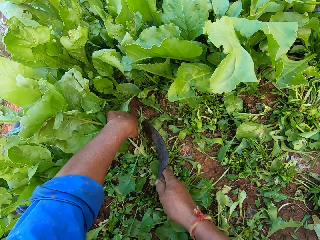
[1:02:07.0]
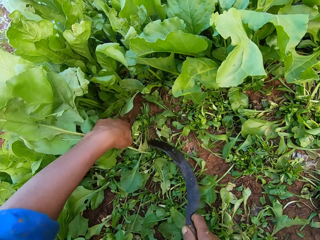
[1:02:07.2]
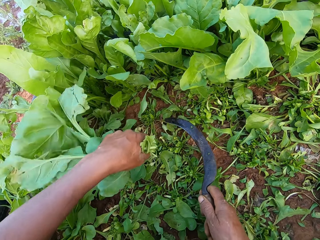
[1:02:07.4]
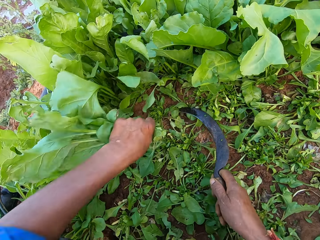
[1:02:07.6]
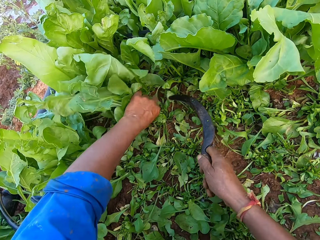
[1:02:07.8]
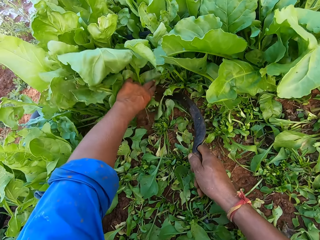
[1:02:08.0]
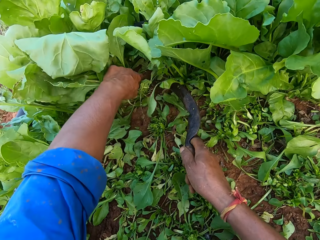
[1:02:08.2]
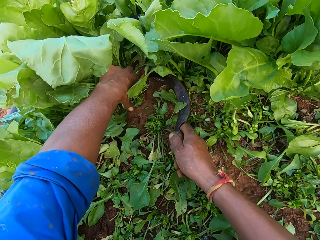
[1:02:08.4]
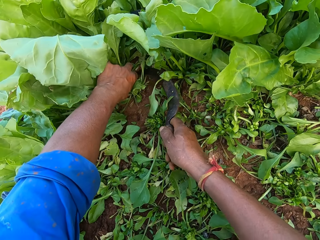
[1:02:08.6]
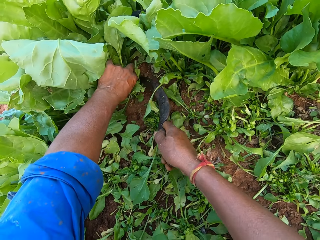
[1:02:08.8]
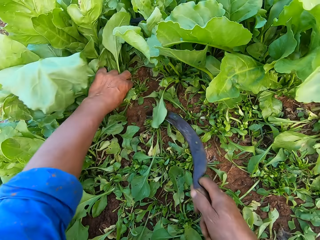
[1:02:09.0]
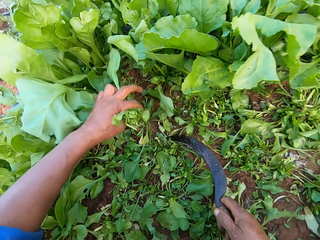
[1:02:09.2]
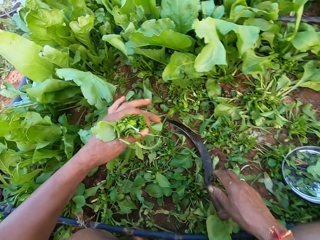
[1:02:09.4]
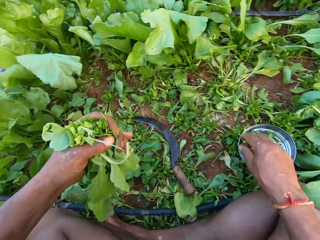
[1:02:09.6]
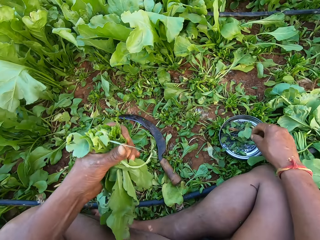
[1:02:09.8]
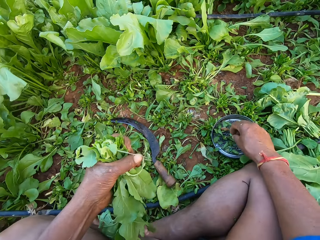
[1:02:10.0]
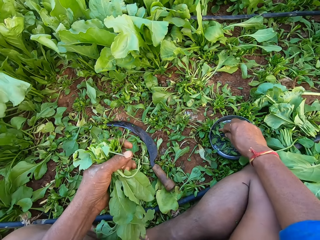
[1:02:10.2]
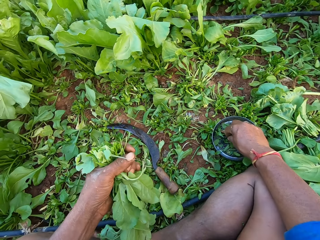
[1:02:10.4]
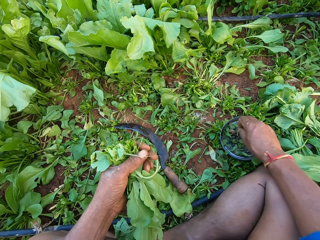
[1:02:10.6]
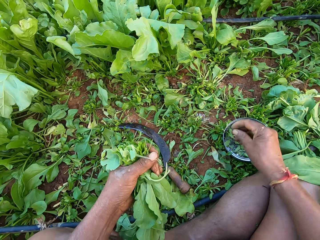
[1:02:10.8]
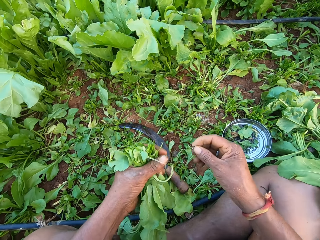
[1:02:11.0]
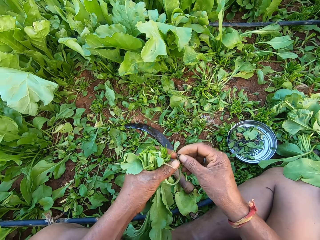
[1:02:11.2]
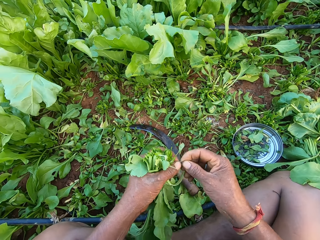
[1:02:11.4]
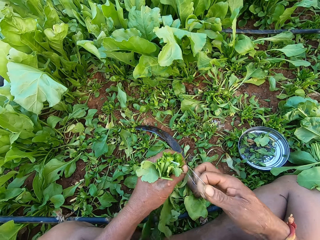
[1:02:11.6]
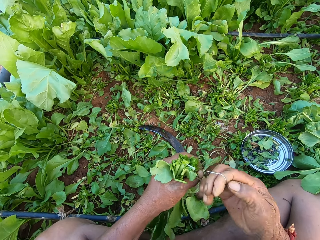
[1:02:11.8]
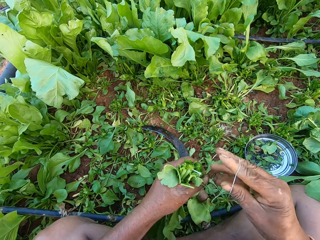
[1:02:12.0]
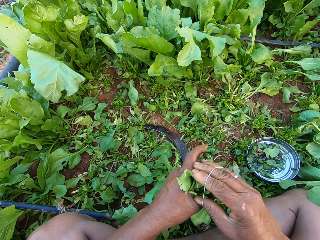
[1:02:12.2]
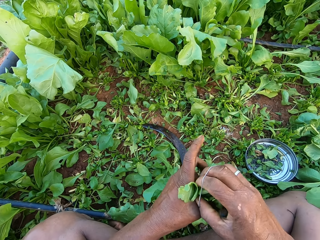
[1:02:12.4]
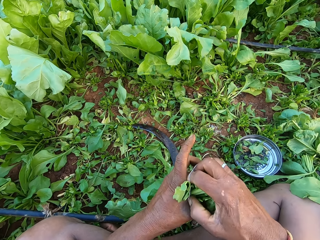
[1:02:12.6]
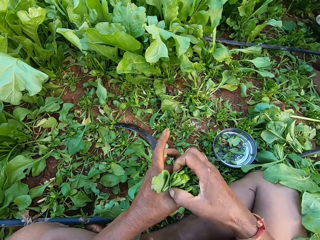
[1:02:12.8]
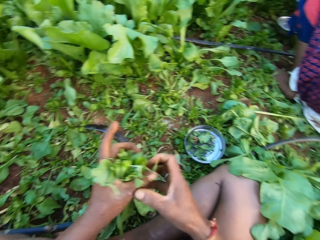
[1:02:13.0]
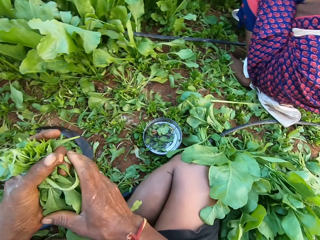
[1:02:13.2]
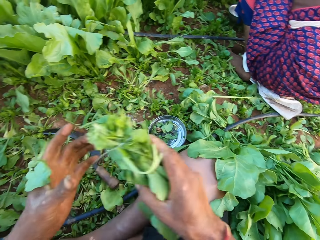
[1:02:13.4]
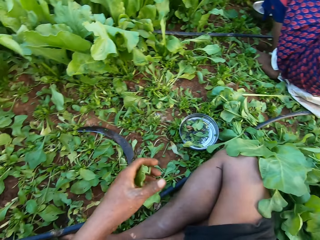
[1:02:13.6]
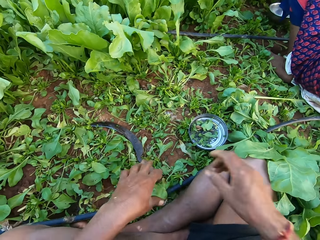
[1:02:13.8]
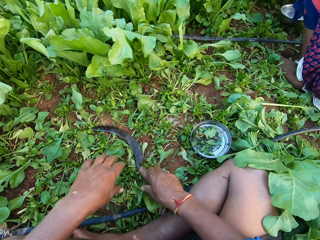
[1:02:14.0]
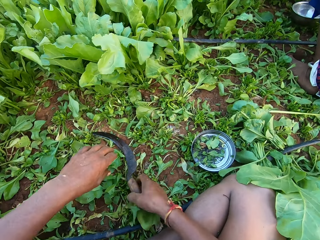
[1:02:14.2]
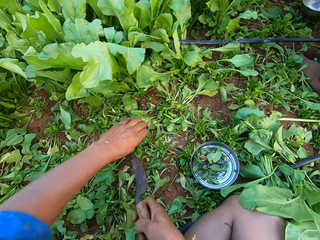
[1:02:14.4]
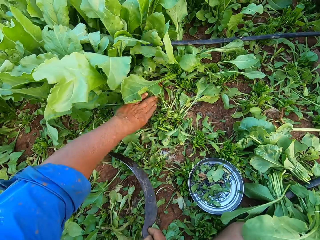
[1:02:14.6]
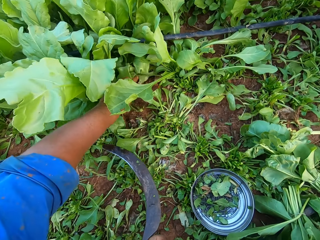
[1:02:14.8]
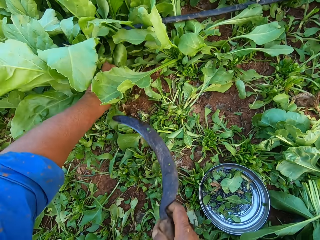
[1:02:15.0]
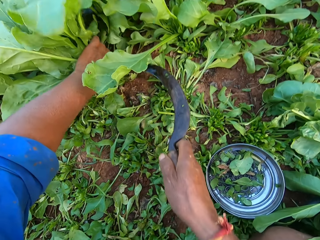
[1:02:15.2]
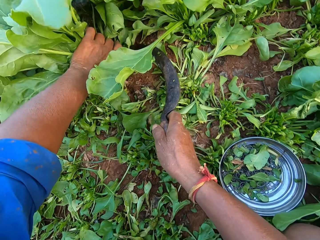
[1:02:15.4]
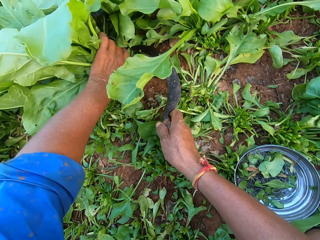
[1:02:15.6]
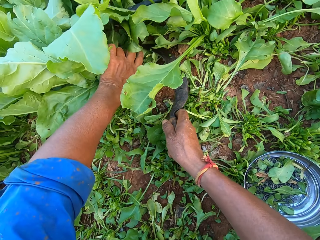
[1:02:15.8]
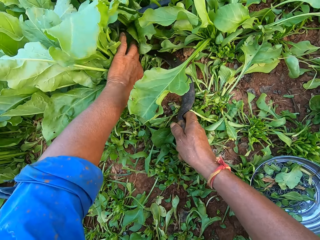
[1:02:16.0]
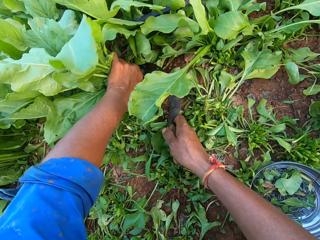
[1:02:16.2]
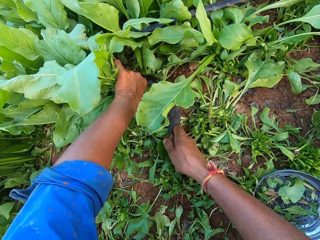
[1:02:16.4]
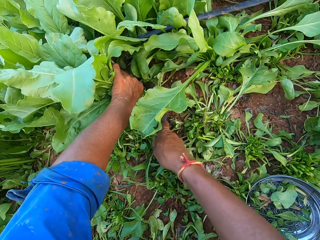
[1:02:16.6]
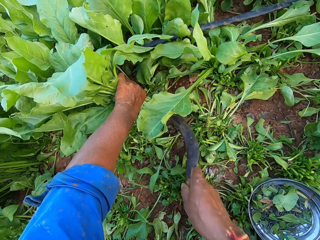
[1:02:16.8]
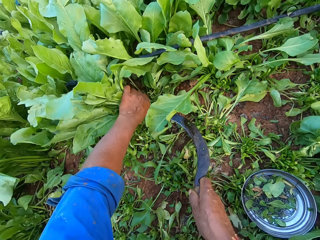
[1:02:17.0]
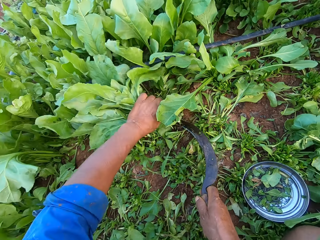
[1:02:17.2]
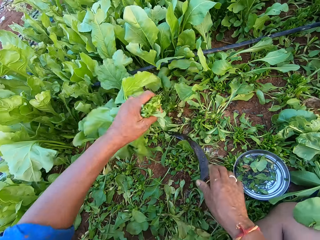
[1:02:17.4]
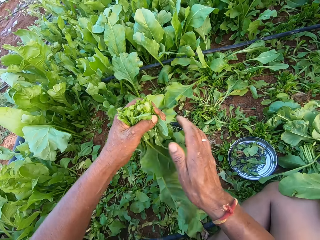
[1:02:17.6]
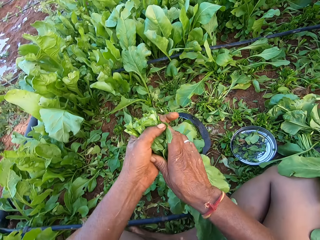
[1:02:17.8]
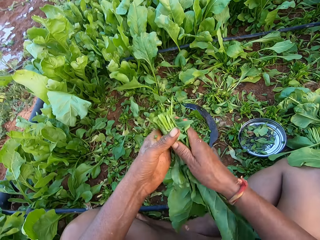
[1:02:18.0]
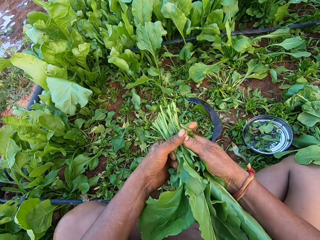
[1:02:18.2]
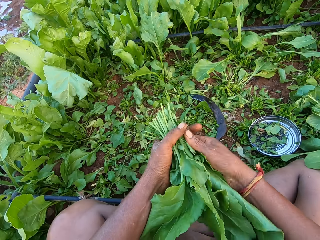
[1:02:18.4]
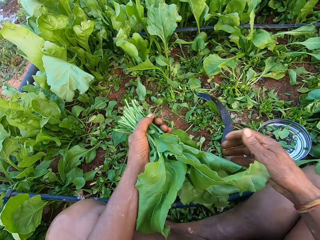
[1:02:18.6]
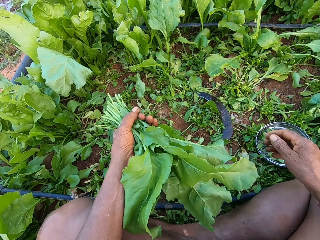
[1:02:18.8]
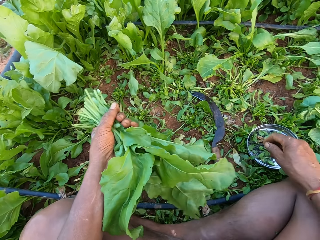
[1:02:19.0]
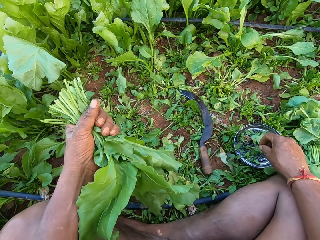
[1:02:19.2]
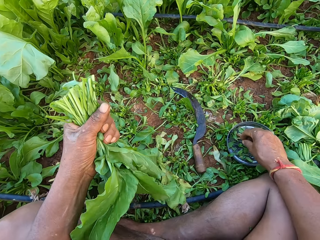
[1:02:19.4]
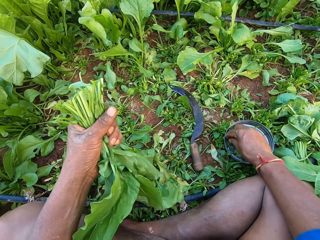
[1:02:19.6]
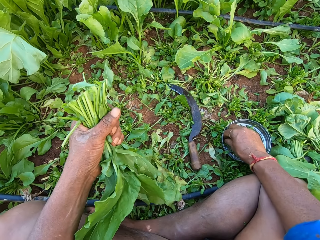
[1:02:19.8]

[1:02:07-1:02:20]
The camera wearer holds the spinach plants on the ground with his left hand. He cuts the spinach plants from the ground with the sickle in his right hand. He drops the sickle on the ground with his right hand. He picks a rubber band from the metal plate on the ground with his right hand. He holds the rubber band with his hands, stretches the rubber band with his hands, and wraps the rubber band around his right hand. He binds the spinach plants in his left hand with the rubber band around his right hand. He passes the bundle of spinach plants from his left hand to his right hand. He drops the bundle of spinach plants on the ground with his right hand. He picks the sickle from the ground with his right hand. He holds the spinach plants on the ground with his left hand. He cuts the spinach plants from the ground with the sickle in his right hand. He drops the sickle on the ground with his right hand. He tucks the leaves of the spinach plant in his hands. He removes his right hand from the spinach plants.

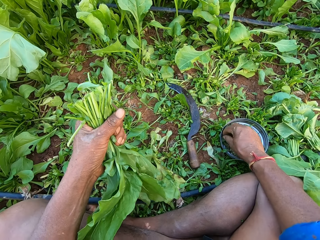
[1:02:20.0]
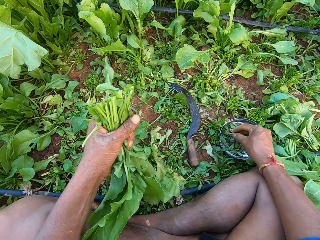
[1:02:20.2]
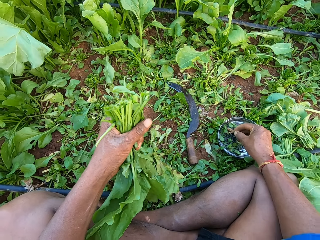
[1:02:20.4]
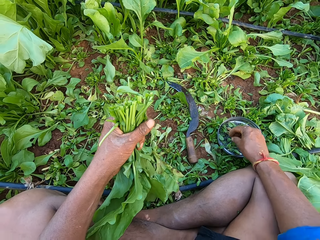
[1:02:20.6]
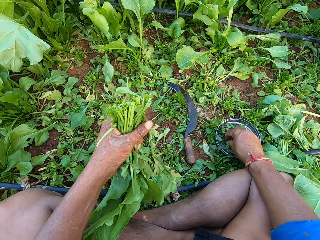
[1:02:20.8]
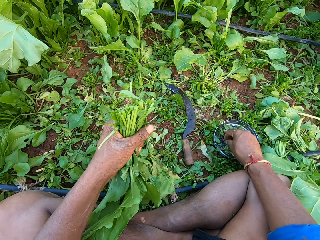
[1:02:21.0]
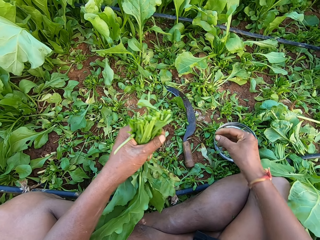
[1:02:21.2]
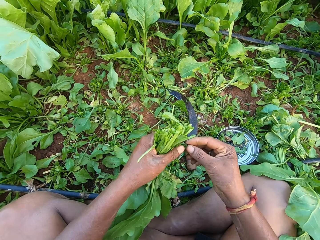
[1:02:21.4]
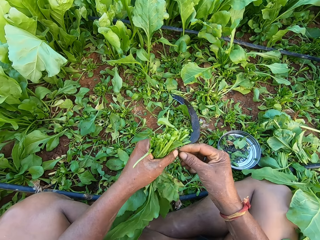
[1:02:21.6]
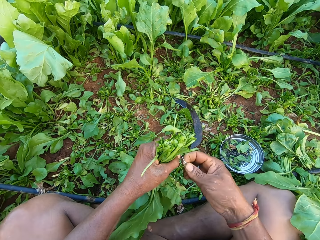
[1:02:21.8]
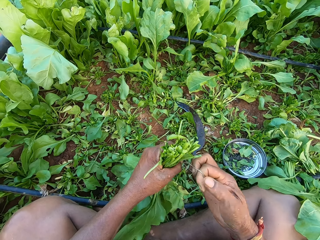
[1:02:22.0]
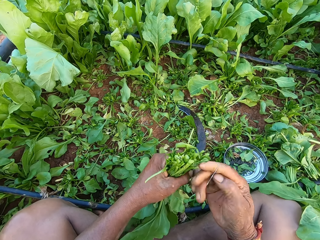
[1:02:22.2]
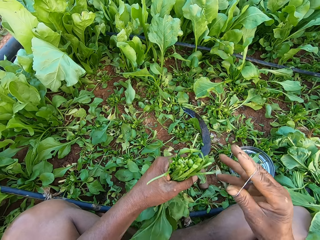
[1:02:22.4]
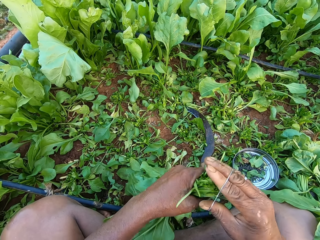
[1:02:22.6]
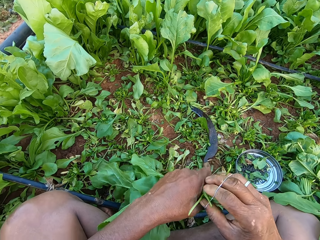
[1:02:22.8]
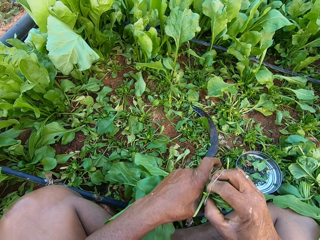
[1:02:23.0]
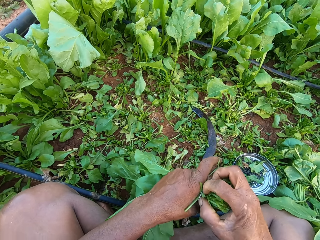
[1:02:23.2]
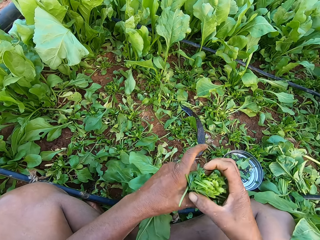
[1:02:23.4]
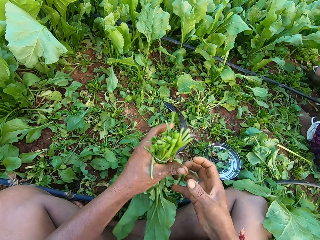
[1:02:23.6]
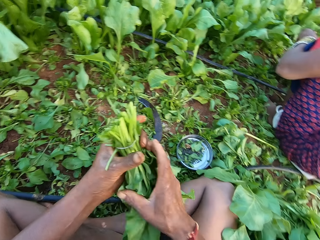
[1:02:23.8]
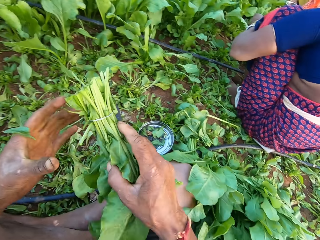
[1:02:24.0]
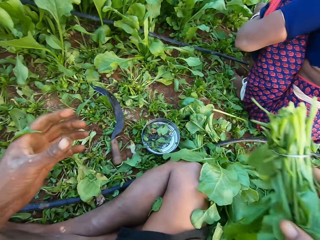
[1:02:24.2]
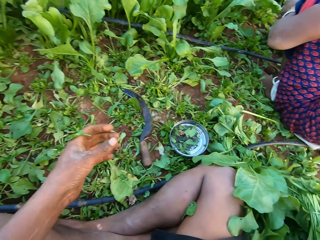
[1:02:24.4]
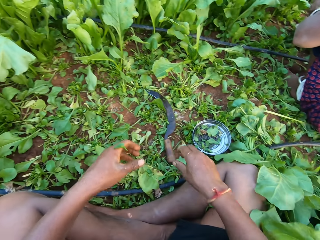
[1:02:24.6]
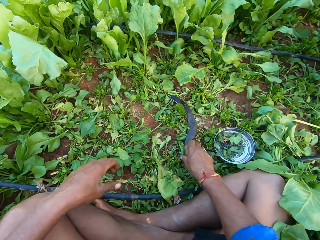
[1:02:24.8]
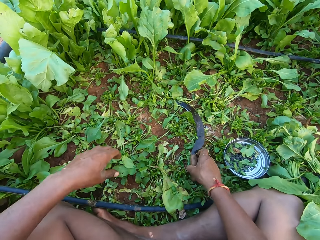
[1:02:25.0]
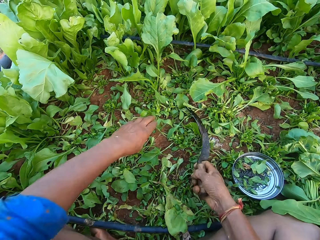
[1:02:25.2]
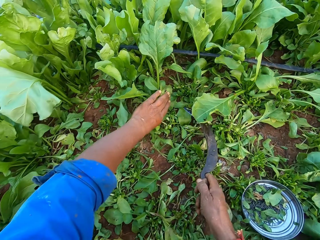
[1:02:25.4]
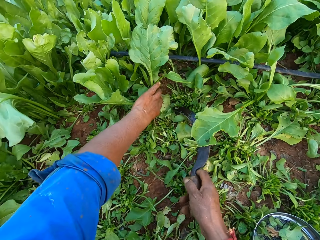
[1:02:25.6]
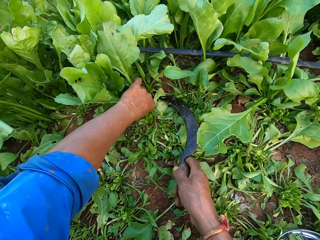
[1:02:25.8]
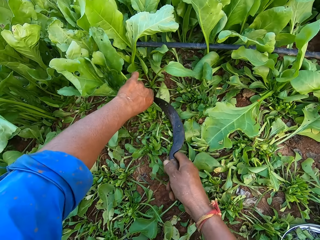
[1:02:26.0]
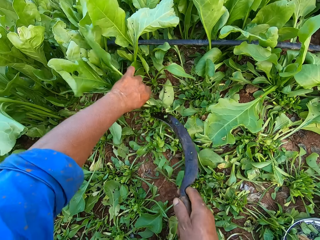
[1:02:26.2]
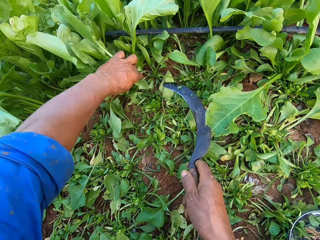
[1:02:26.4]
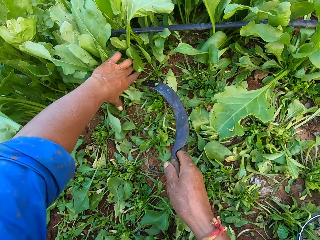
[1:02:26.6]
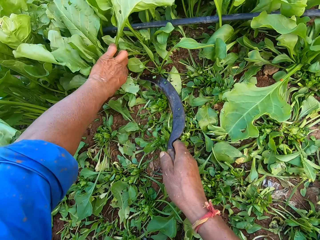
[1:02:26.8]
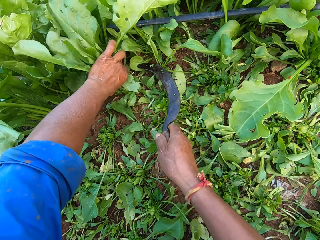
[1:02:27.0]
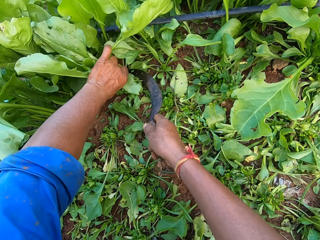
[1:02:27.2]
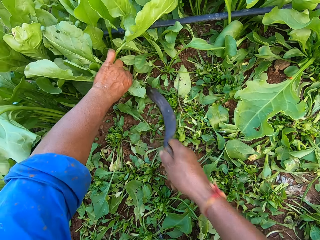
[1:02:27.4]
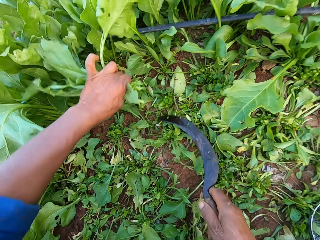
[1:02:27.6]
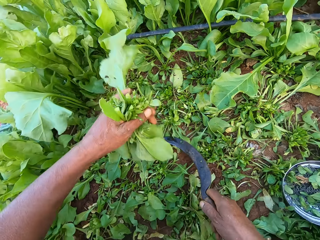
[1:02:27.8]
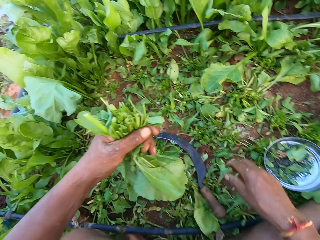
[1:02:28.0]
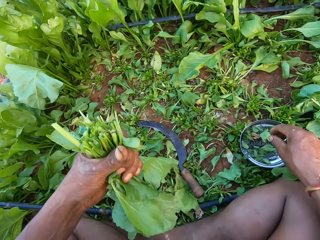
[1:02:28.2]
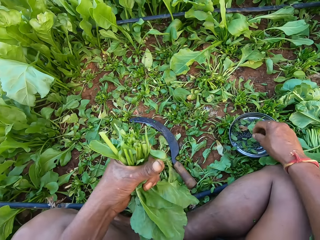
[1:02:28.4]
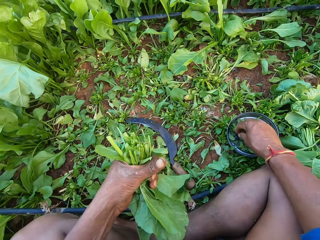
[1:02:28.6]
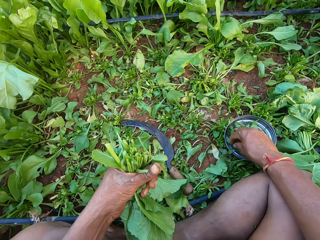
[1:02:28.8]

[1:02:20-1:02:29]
The camera wearer picks a rubber band from the metal plate on the ground with his right hand. He holds the rubber band with his hands, stretches the rubber band with his hands, and wraps the rubber band around his right hand. He binds the spinach plants in his left hand with the rubber band around his right hand. He passes the bundle of spinach plants from his left hand to his right hand. He drops the bundle of spinach plants on the ground with his right hand. He picks the sickle from the ground with his right hand. He holds the spinach plants on the ground with his left hand. He cuts the spinach plants from the ground with the sickle in his right hand. He holds the spinach plants on the ground with his left hand. He cuts the spinach plants from the ground with the sickle in his right hand. He drops the sickle on the ground with his right hand.
